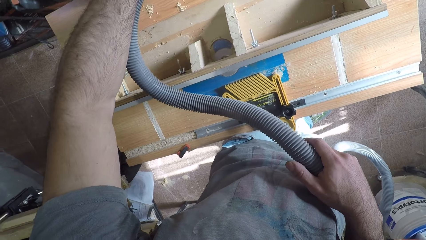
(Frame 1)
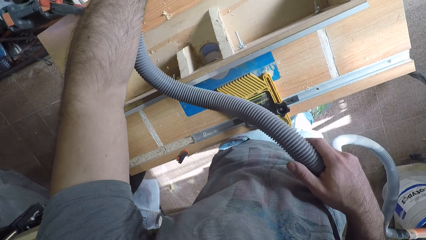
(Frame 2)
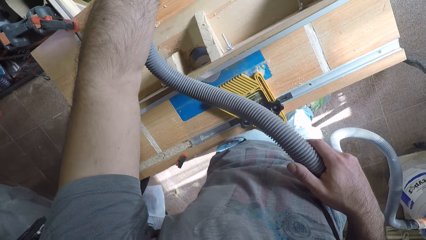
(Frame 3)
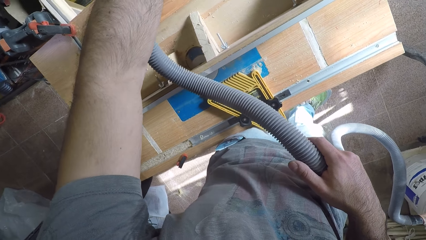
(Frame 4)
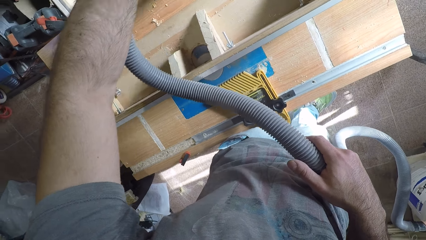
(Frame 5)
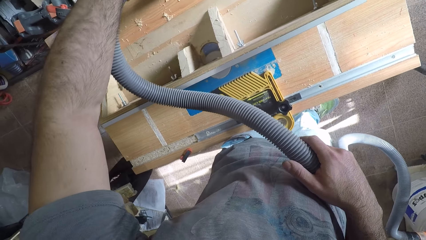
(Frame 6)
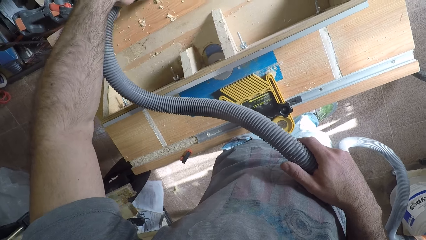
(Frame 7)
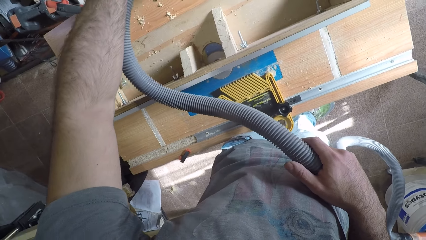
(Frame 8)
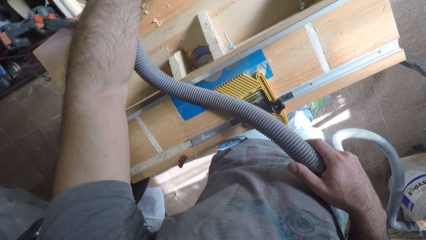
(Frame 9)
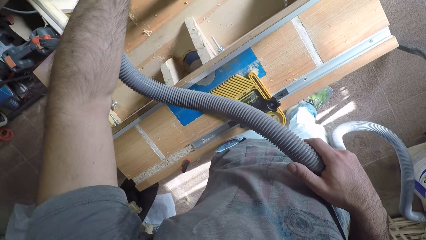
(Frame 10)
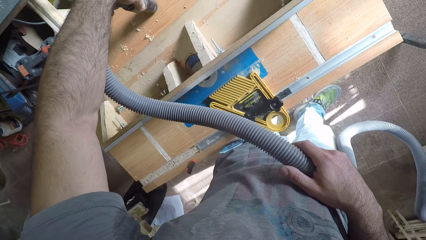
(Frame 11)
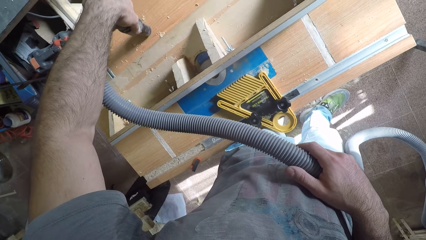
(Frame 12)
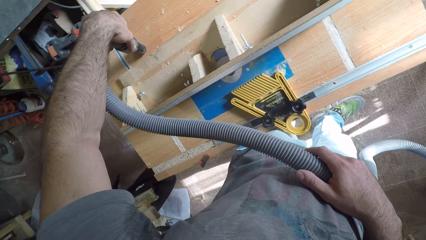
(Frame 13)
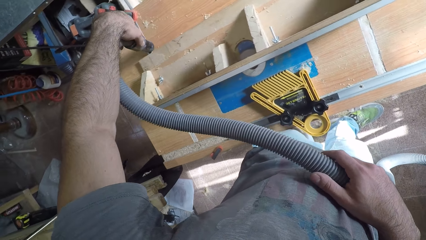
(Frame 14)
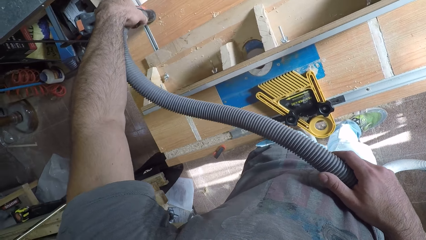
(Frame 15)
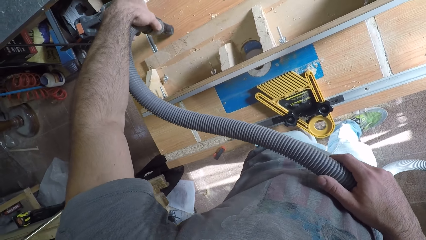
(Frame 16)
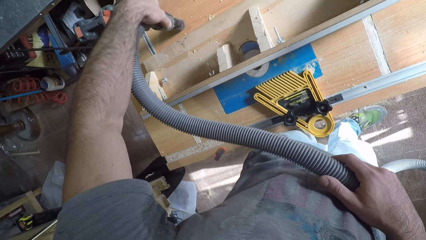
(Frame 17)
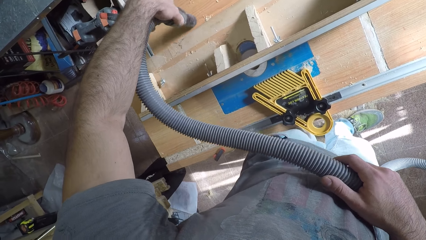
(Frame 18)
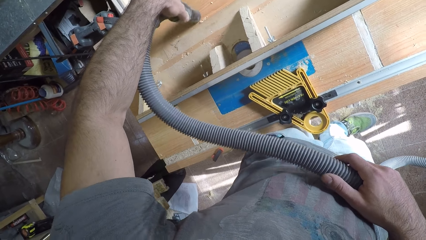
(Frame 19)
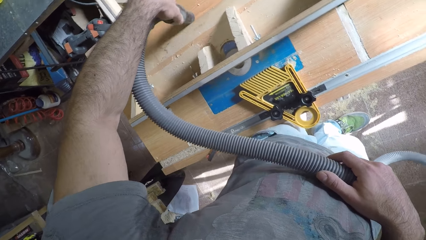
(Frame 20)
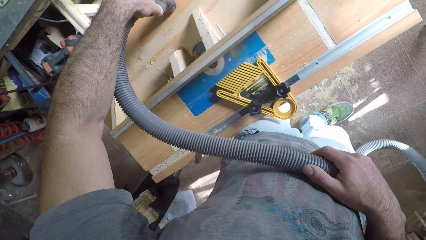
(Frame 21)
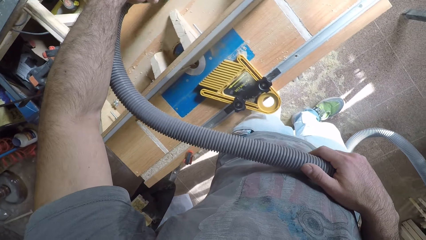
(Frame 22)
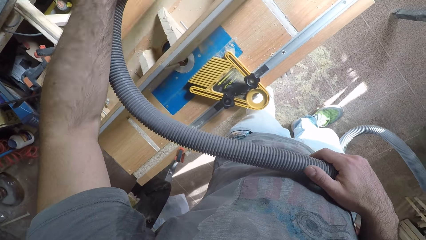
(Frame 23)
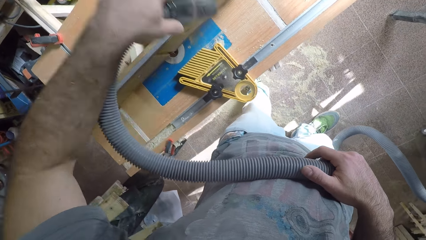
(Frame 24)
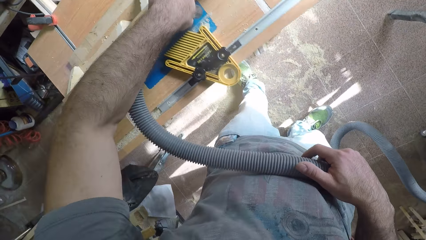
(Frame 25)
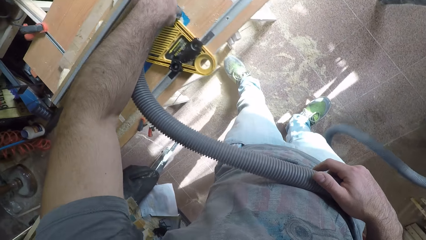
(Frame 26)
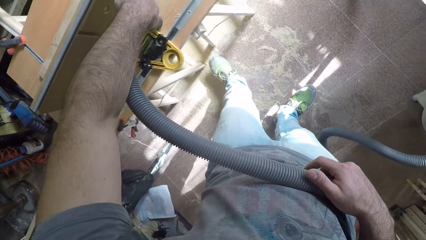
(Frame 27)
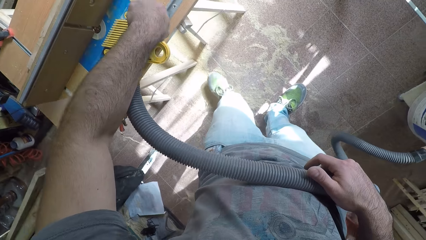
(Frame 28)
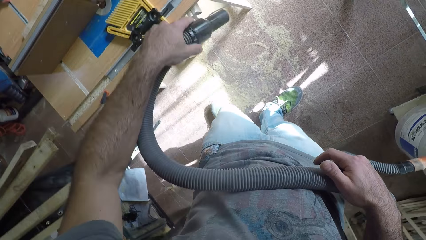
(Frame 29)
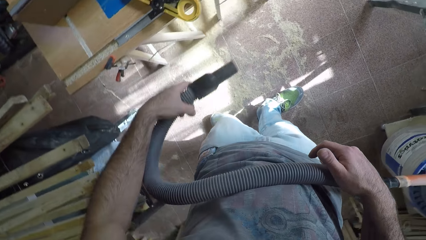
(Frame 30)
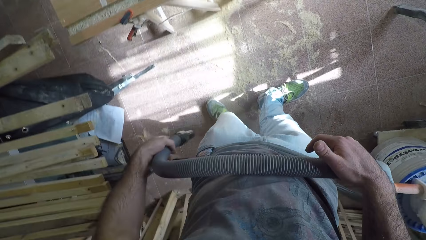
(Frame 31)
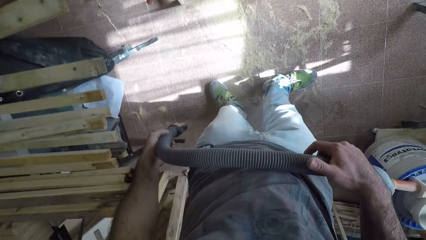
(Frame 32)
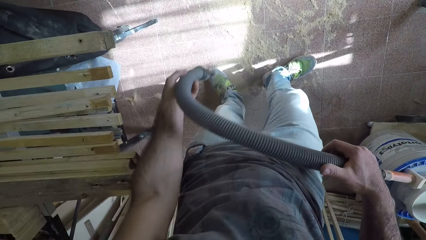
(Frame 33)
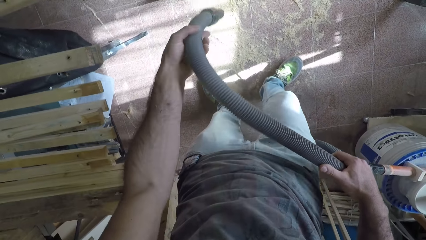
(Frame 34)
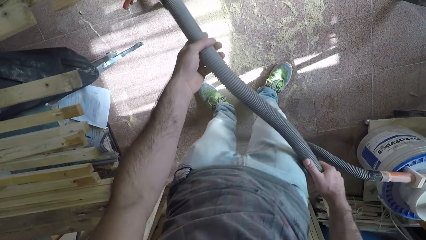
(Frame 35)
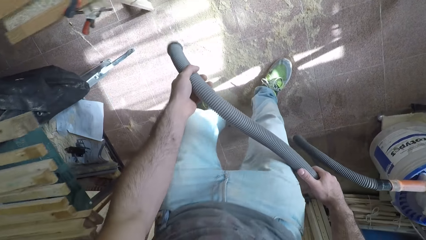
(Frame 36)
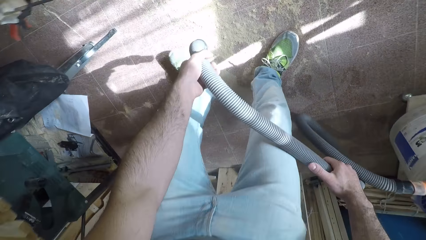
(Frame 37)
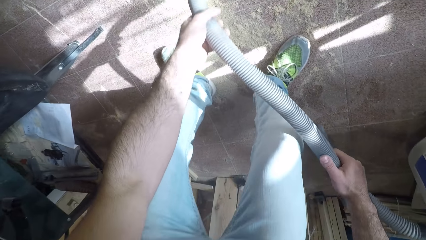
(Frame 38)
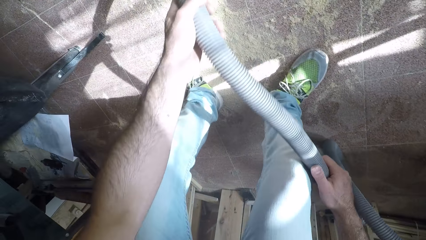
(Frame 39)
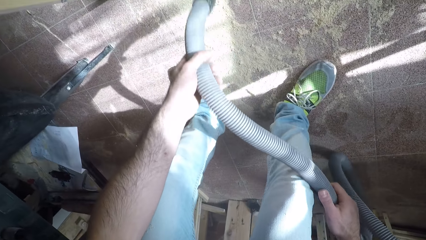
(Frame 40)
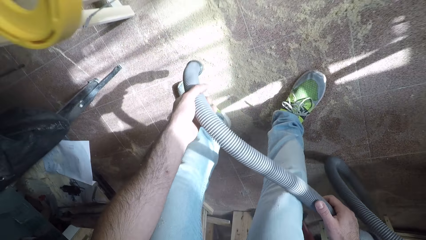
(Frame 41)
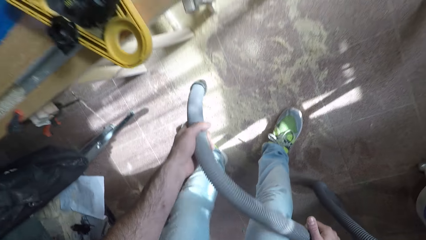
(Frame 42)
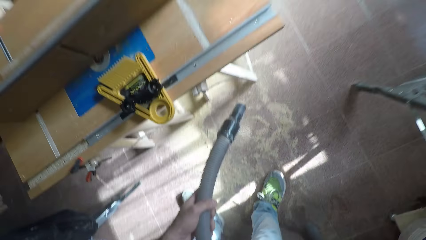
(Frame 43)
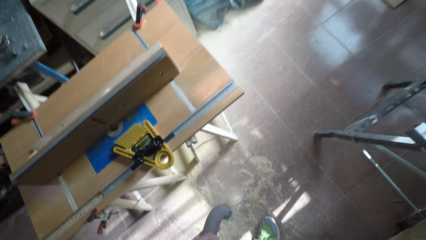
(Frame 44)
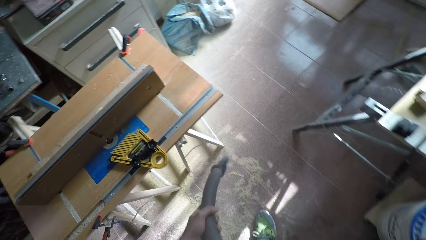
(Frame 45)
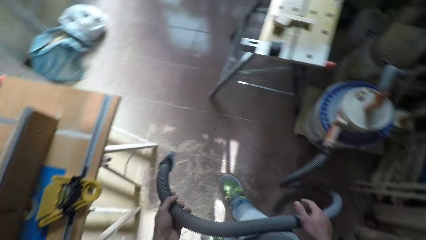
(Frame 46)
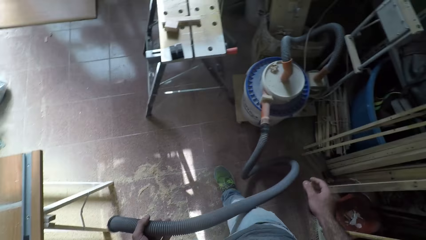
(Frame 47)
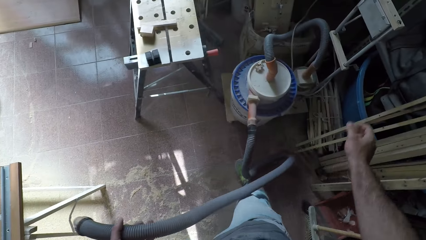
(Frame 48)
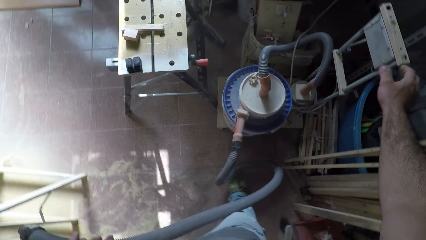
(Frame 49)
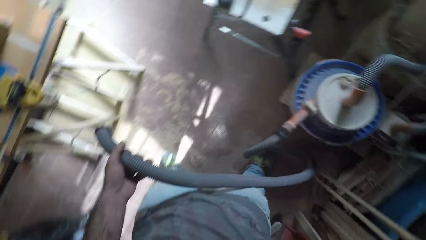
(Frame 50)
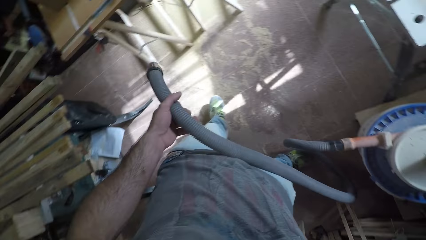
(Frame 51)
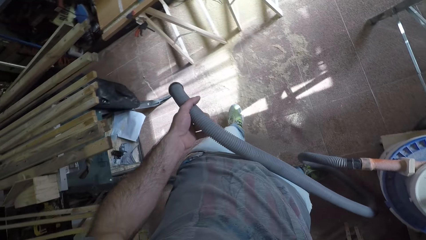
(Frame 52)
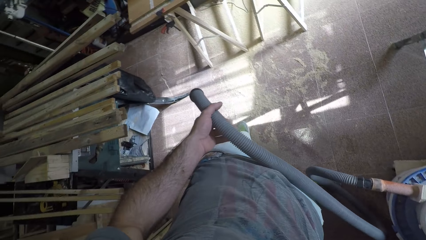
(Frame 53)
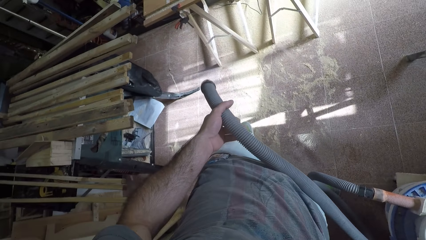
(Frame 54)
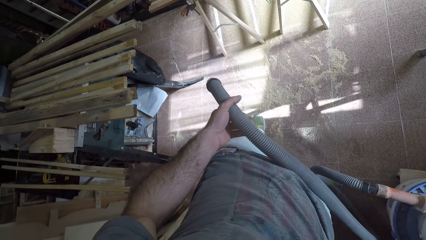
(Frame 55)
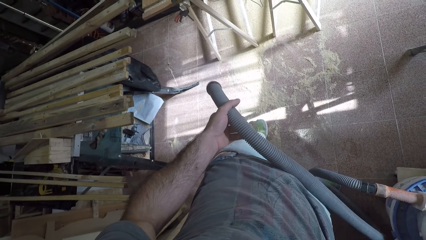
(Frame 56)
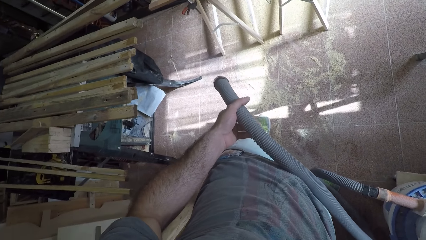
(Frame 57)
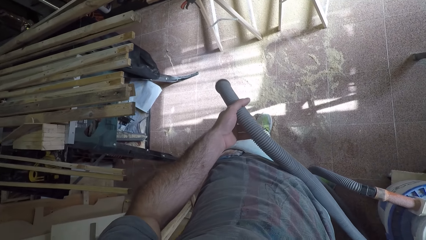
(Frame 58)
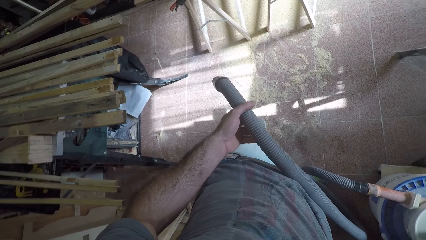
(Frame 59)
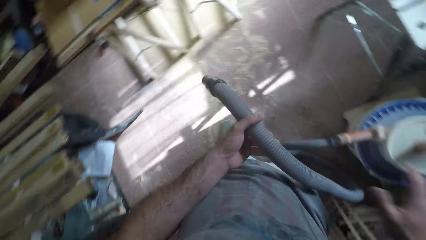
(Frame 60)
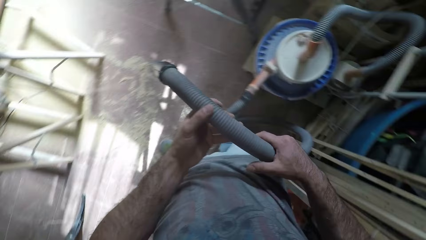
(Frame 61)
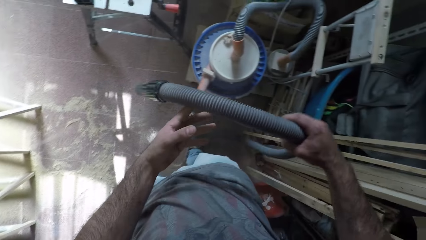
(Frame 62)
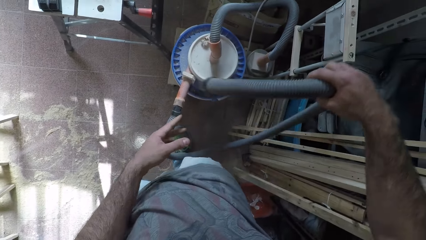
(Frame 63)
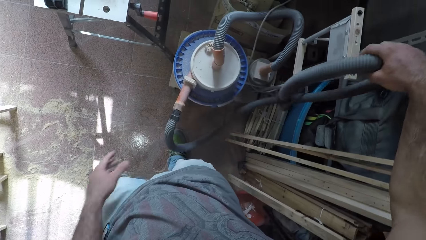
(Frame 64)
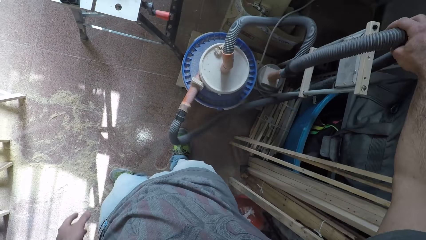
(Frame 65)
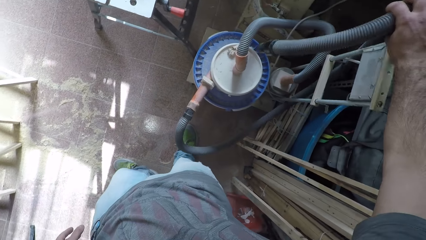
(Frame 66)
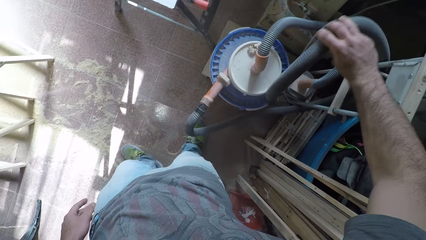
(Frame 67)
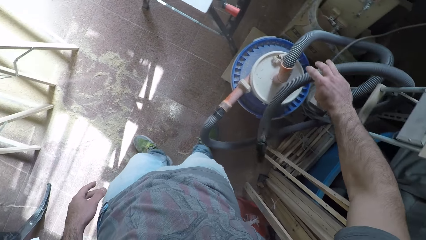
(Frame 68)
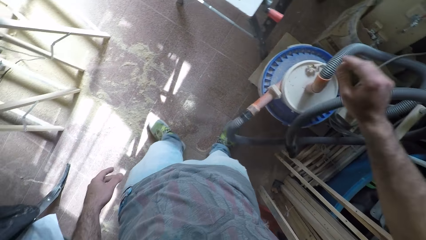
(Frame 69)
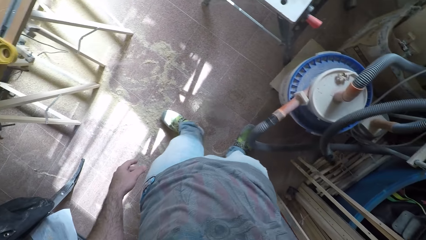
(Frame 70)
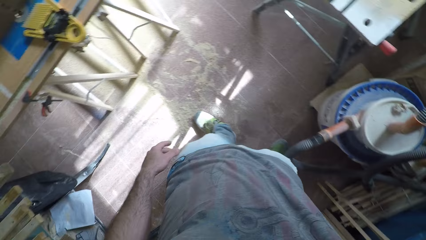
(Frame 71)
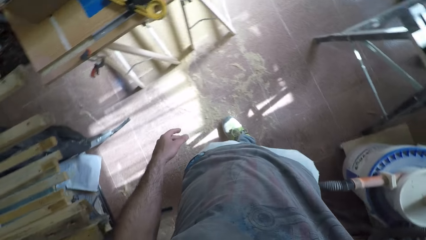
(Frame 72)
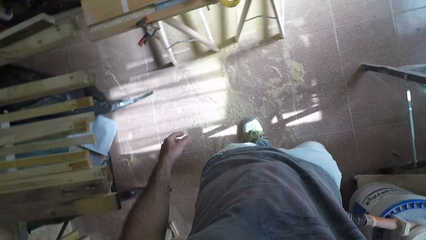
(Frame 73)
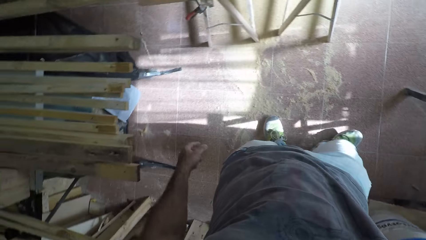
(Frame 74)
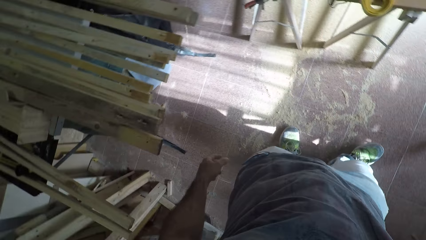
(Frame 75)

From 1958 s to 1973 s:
The camera wearer collects the sawdust on the floor with the pipe. He faces the vacuum cleaner to the wooden particles on the floor with his left hand. He switches off the vacuum cleaner with his right hand. He drops down the vacuum cleaner.
